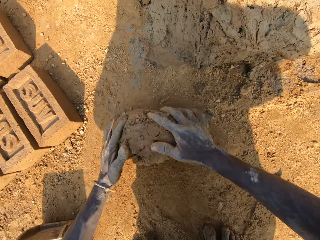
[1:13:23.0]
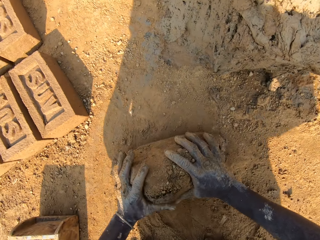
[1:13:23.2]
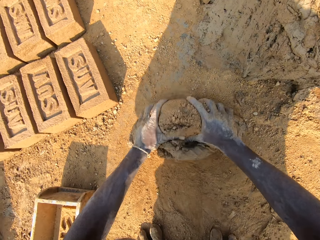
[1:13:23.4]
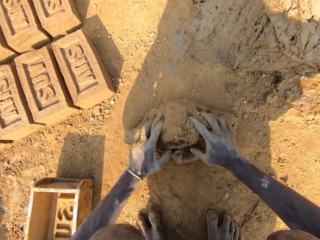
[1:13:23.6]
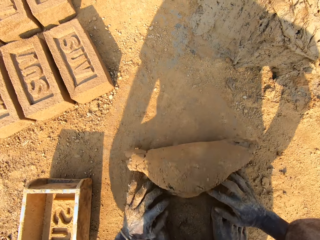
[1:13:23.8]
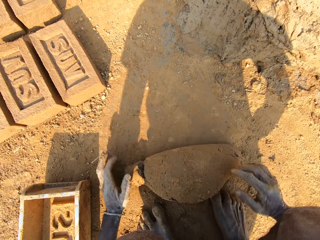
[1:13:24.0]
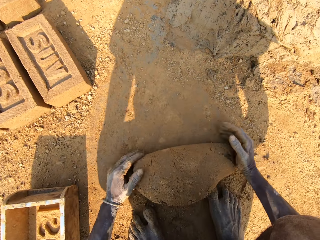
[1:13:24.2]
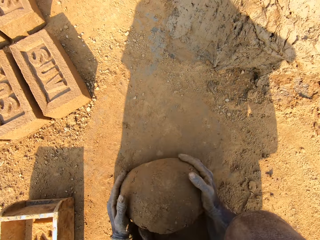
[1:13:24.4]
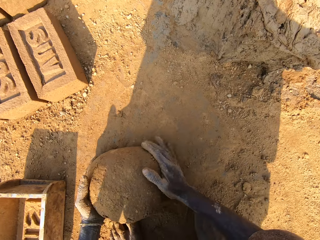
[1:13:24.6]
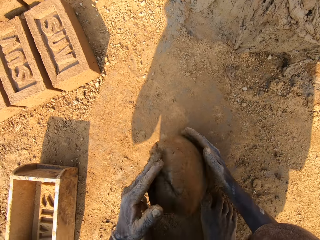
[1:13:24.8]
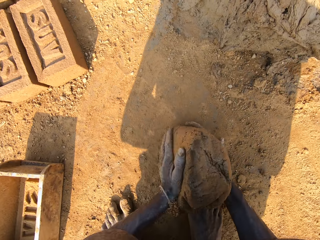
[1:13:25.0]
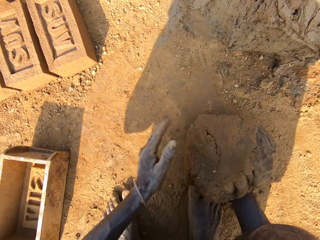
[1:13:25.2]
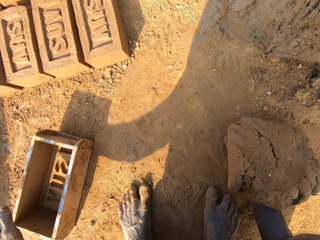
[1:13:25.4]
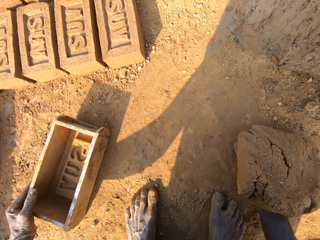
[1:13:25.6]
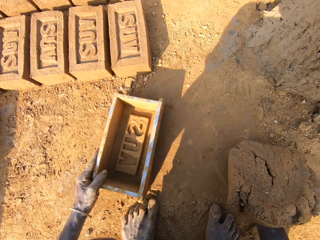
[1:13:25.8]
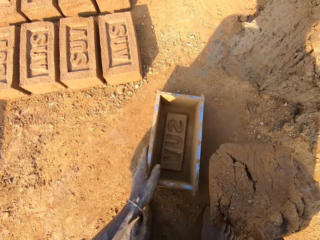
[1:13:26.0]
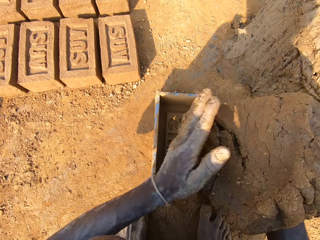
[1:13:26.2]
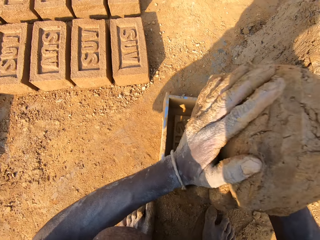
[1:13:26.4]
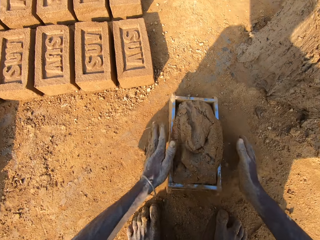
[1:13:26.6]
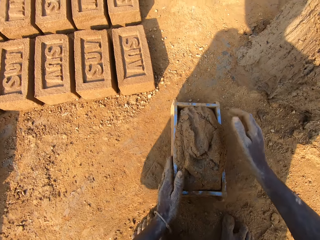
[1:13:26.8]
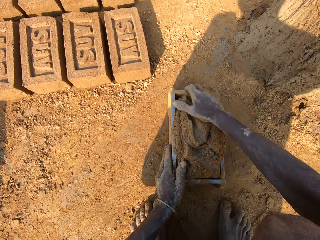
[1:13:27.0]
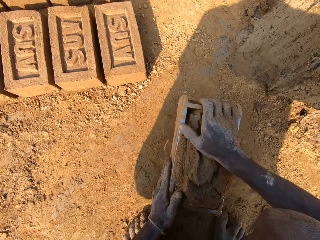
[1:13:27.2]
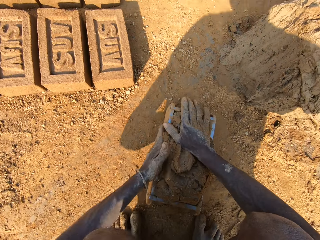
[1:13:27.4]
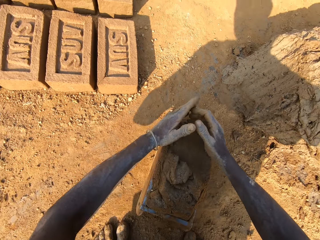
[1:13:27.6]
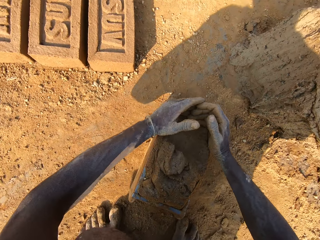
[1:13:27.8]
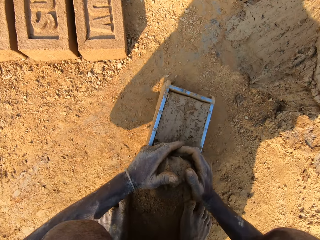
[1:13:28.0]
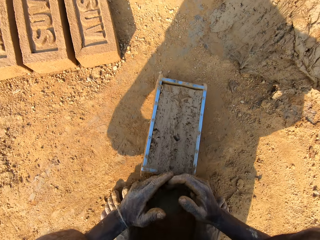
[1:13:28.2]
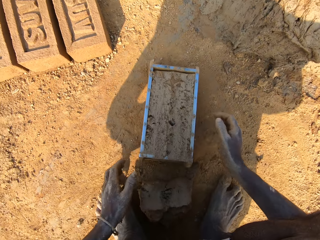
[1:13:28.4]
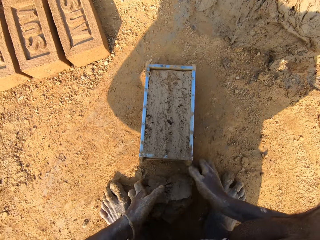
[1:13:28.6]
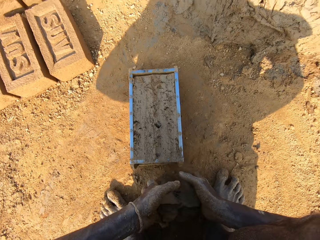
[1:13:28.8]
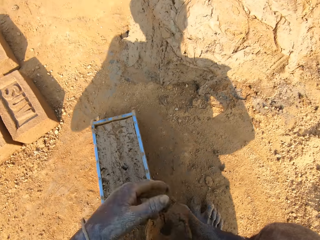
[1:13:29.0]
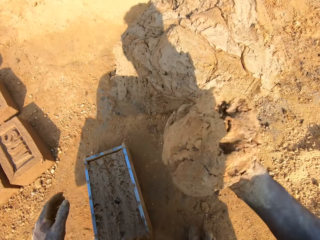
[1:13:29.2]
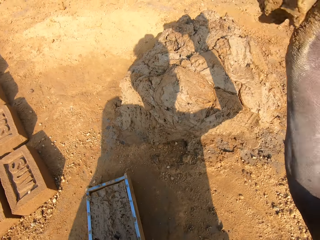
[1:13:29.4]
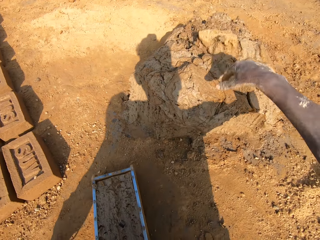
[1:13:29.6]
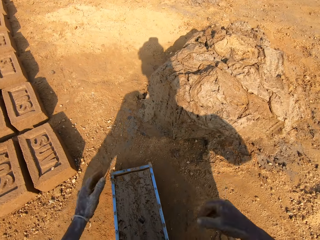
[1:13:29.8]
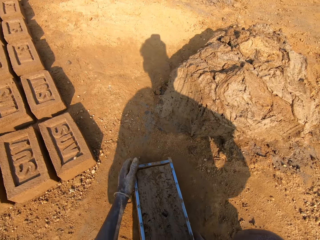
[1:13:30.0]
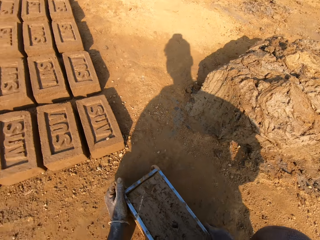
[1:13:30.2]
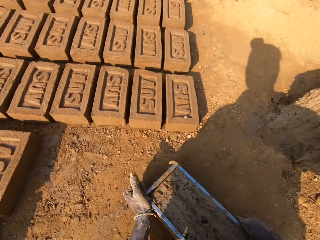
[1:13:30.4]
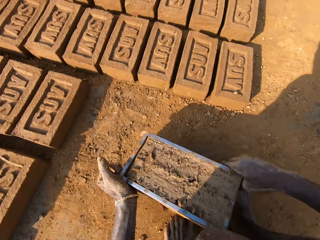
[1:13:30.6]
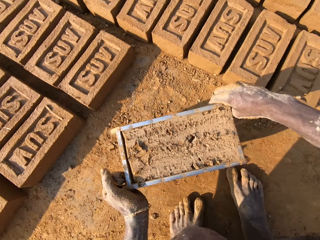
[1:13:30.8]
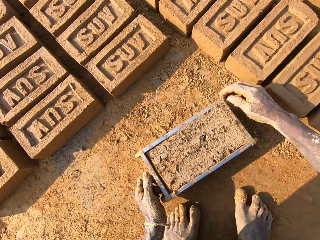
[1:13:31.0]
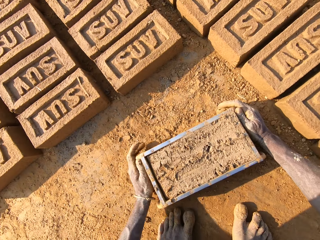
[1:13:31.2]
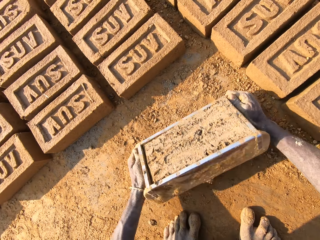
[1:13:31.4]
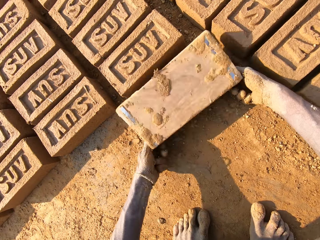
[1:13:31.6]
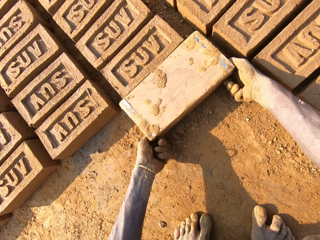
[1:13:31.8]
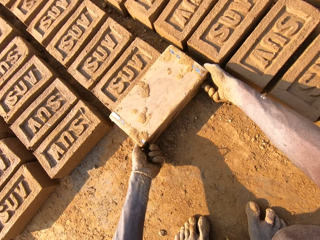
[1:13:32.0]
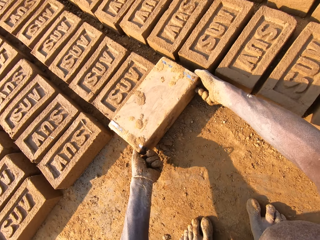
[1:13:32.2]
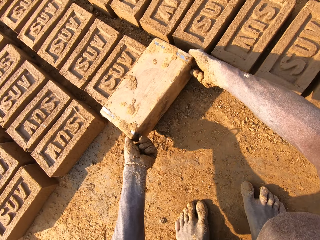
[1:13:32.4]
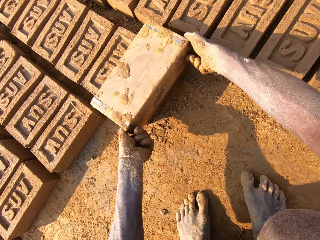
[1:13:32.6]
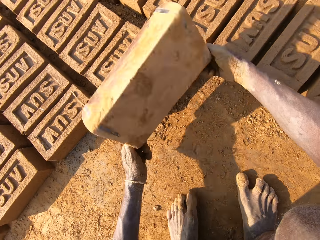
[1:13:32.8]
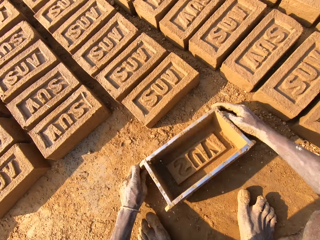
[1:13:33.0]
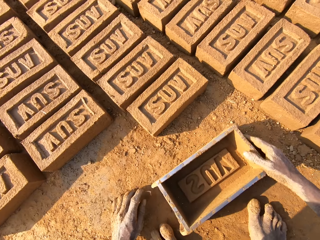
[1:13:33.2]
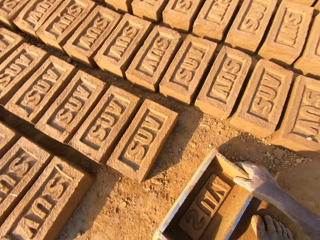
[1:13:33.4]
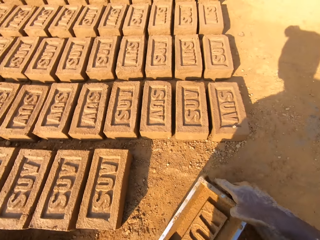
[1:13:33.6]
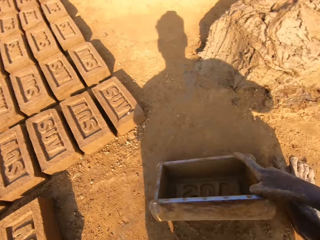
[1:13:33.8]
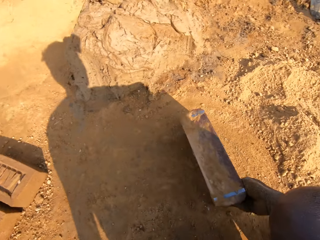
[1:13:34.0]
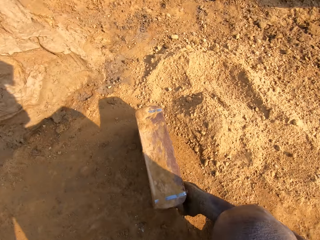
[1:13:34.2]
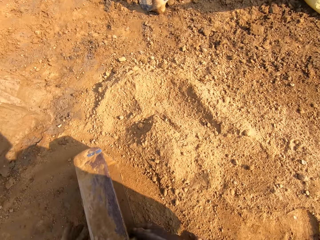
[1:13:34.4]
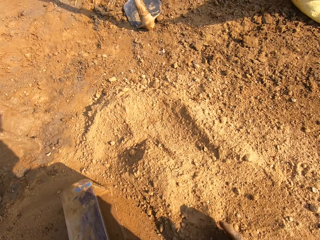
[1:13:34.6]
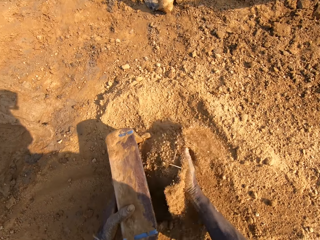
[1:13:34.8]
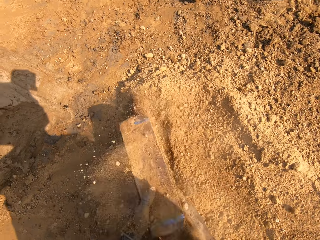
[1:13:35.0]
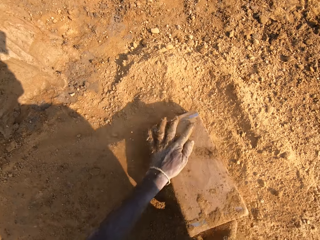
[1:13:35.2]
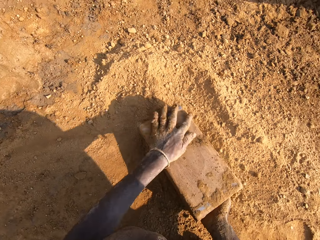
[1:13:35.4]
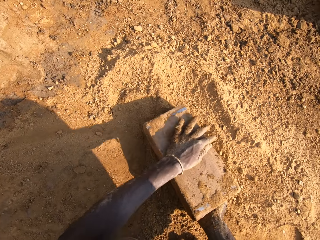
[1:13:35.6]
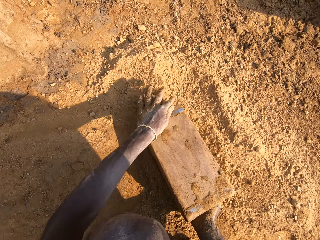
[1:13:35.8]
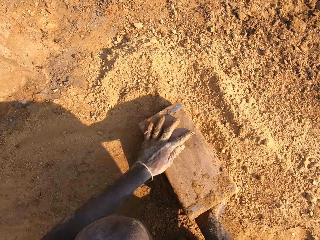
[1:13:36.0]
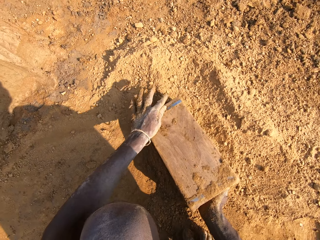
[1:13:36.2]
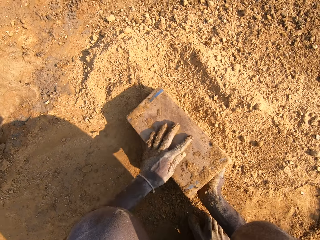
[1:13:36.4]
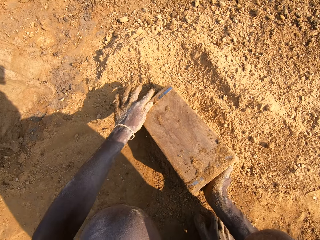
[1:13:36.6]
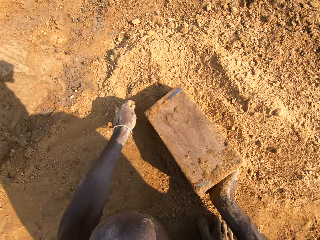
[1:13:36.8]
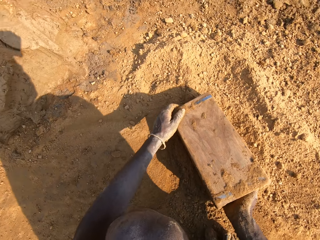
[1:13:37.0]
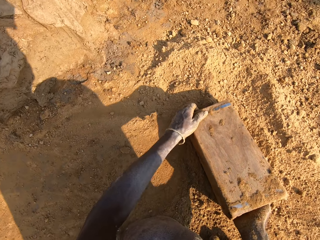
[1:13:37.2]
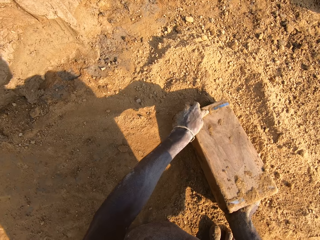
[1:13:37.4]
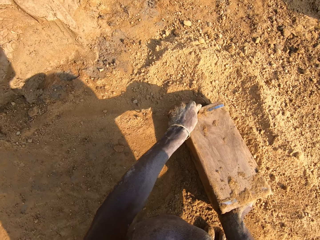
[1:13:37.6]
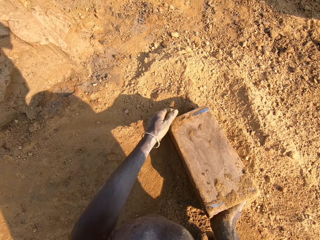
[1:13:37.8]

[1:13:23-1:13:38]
The camera wearer moves the plastic trough or brick making box on the ground with his left hand. He drops the clay into the plastic trough with both hands. He presses the mud into the brick making box on the ground. He hits the plastic trough on the ground with both hands. He scoops the mud on the brick making box on the ground. He smoothens the clay in the plastic trough with both hands. He picks clay from the ground with both hands. He throws clay on the clay boulder with his right hand. He carries the plastic trough with both hands. He drops the plastic trough on the ground. He turns the brick making box on the ground. He drops the clay from the plastic trough onto the ground. He lifts the brick making box upwards. He puts the brick making box on the ground. He hits the plastic trough on the ground. He turns around. He carries the plastic trough with his right hand. He holds the plastic trough with his left hand. He packs sand from the ground into the plastic trough with his right hand. He pours sand out of the plastic trough onto the ground. He rubs the back of the plastic trough with his left hand on the ground.

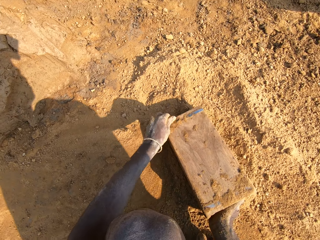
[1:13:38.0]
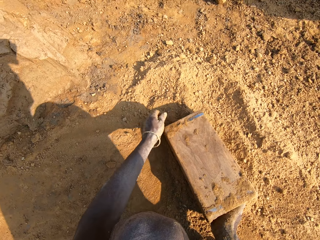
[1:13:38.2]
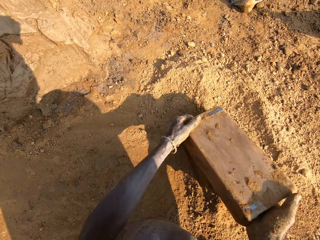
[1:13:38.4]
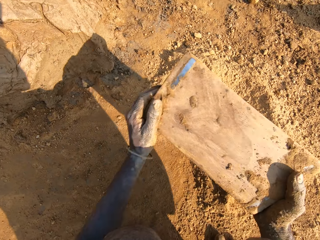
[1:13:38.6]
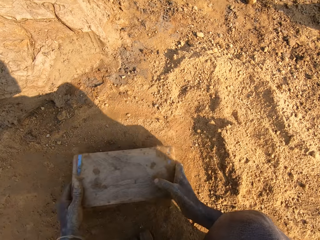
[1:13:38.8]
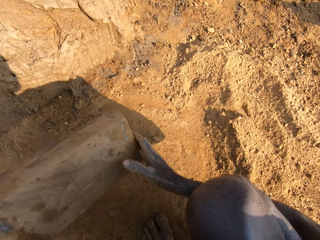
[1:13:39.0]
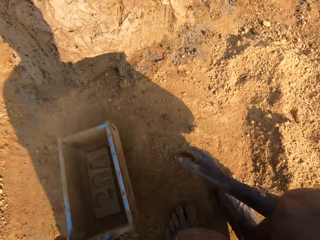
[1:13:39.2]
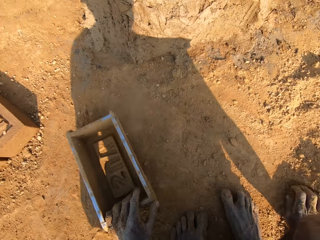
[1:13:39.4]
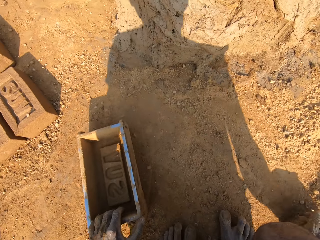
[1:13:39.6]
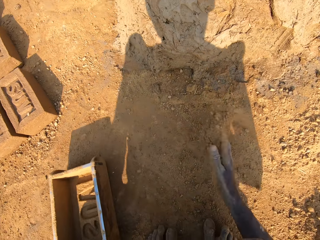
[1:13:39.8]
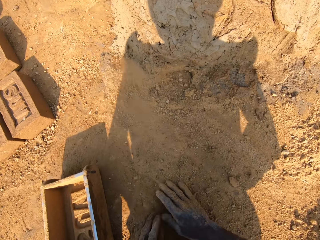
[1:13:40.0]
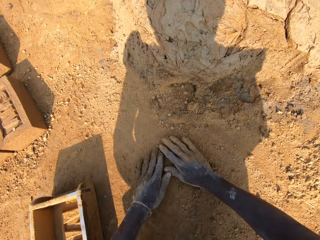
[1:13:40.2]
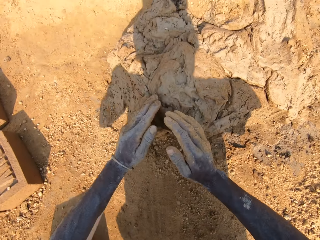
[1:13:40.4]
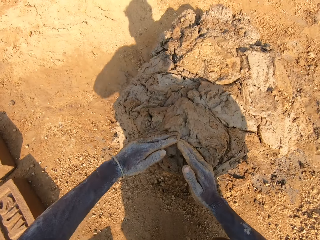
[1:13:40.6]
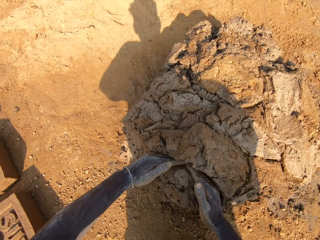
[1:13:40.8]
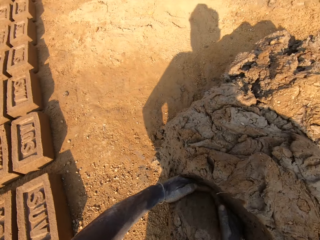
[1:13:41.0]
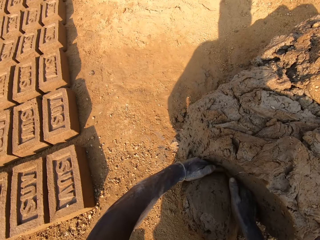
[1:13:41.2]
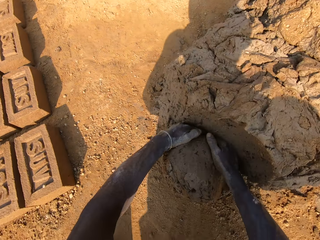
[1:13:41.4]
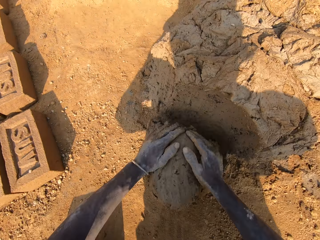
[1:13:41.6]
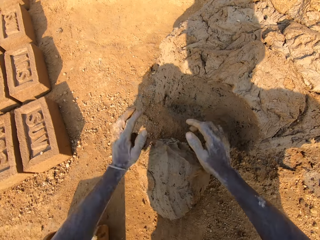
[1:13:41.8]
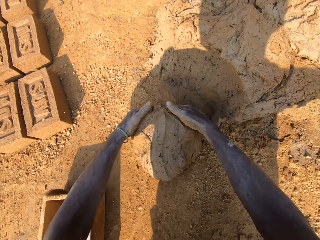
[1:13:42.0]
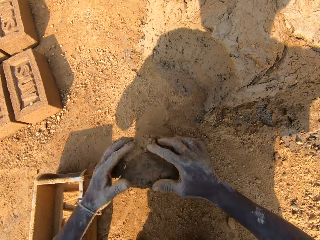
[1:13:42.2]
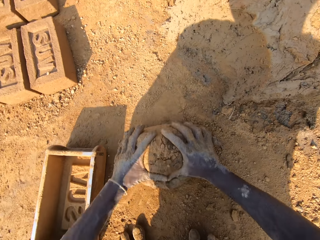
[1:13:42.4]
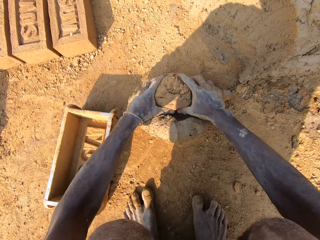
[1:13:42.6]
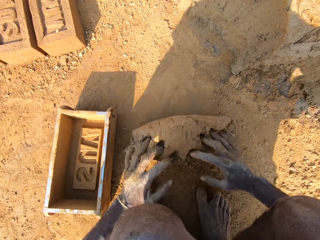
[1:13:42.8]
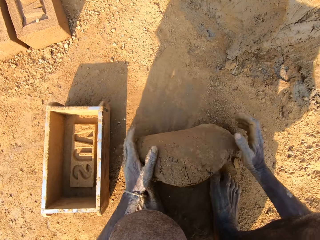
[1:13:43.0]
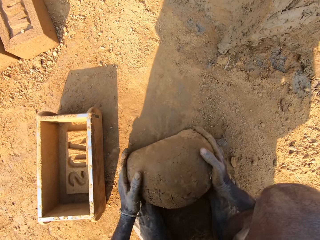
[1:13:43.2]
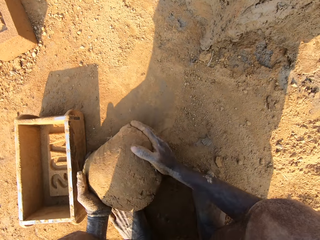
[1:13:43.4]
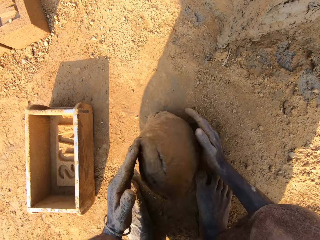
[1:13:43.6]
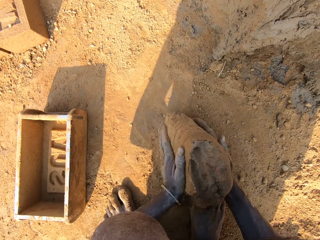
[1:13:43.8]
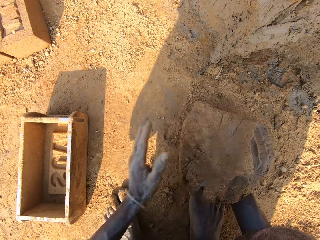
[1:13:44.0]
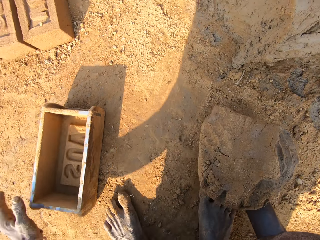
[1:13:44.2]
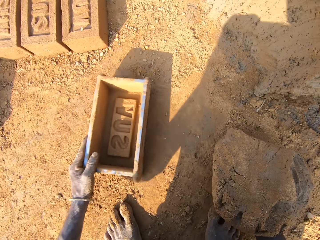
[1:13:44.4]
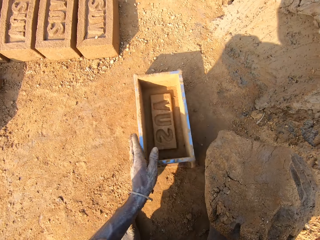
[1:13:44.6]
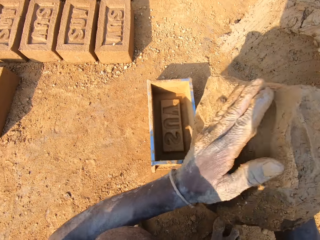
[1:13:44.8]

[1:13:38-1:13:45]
The camera wearer picks the plastic trough or brick making box from the ground with both hands. He hits the brick making box on the ground. He drops the plastic trough on the ground with both hands. He scoops soil with hands on the ground. He rubs his right hand with sand on the ground. He rubs his left hand with sand on the ground. He scoops mud on the ground with hands. He cuts out clay from the clay boulder with both hands. He moulds the clay on the ground with both hands. He moves the plastic trough on the ground with his left hand.
